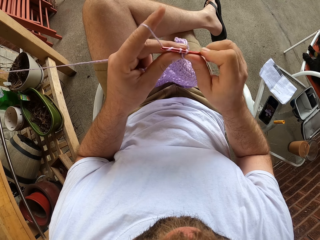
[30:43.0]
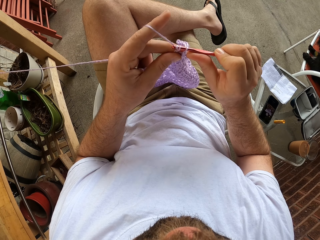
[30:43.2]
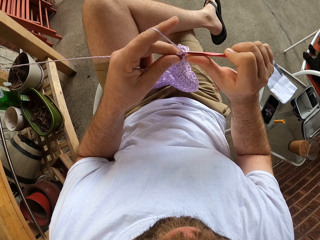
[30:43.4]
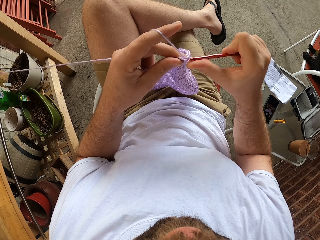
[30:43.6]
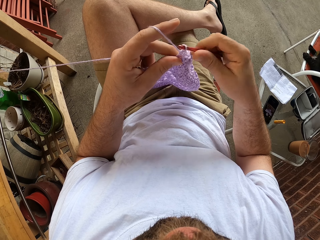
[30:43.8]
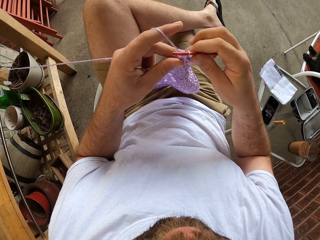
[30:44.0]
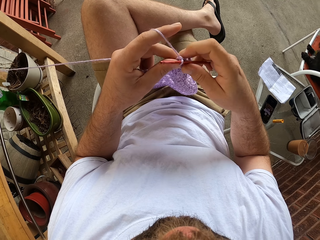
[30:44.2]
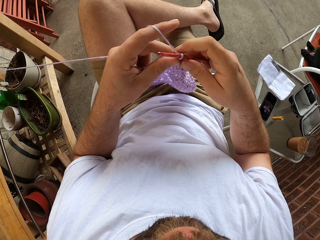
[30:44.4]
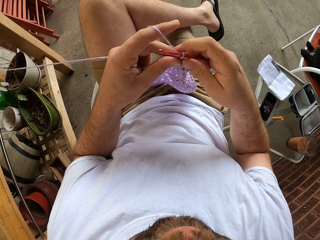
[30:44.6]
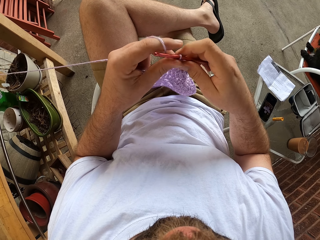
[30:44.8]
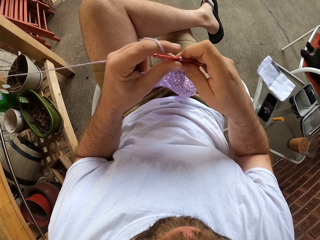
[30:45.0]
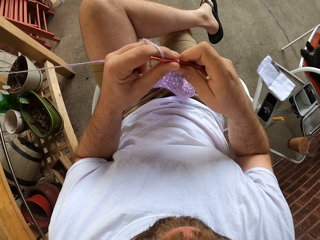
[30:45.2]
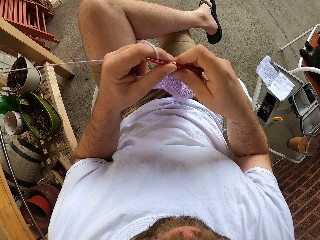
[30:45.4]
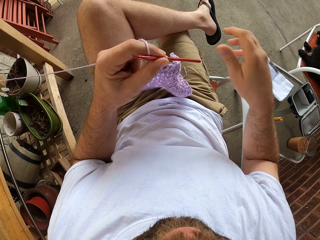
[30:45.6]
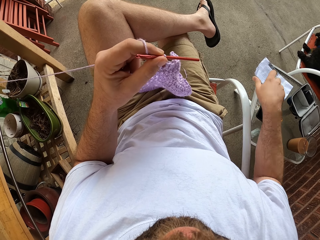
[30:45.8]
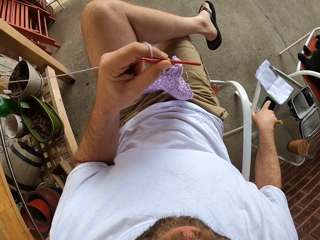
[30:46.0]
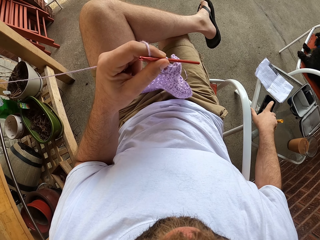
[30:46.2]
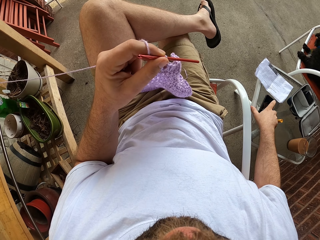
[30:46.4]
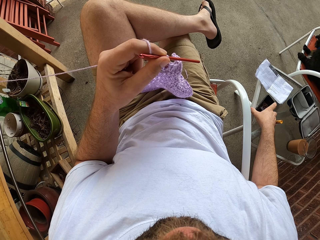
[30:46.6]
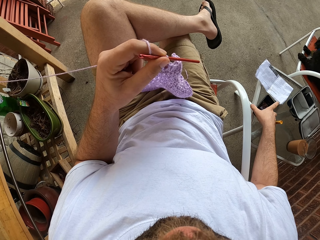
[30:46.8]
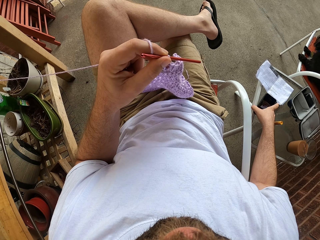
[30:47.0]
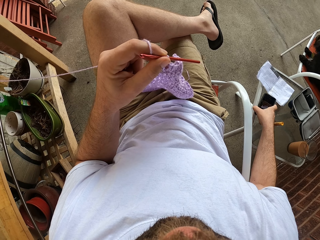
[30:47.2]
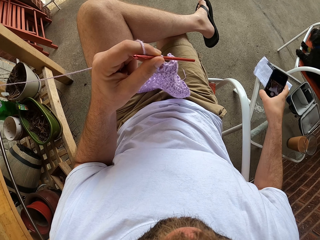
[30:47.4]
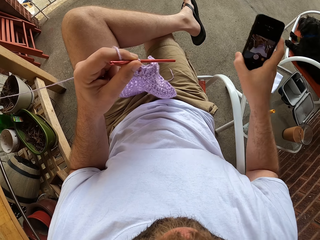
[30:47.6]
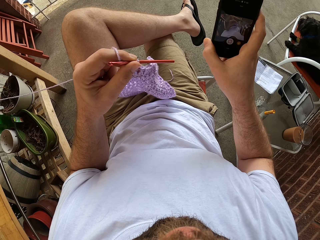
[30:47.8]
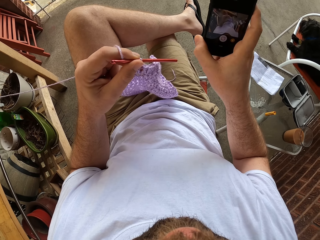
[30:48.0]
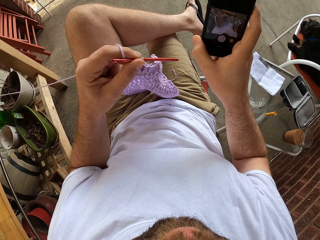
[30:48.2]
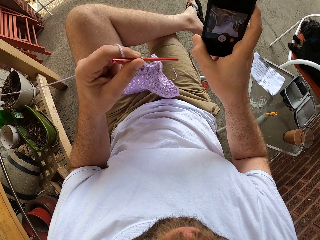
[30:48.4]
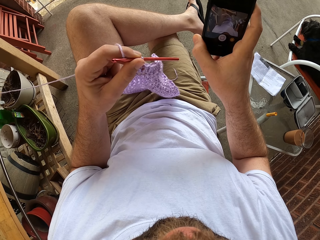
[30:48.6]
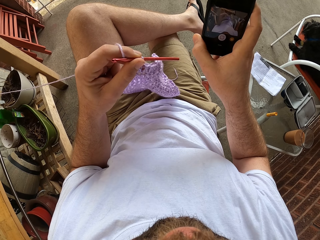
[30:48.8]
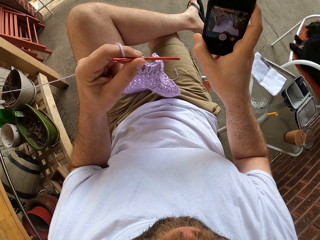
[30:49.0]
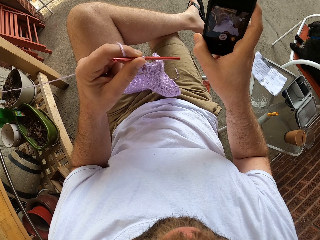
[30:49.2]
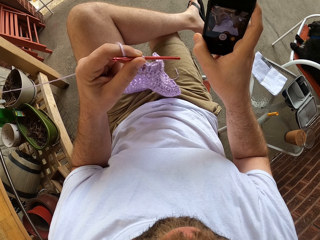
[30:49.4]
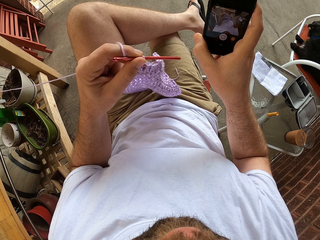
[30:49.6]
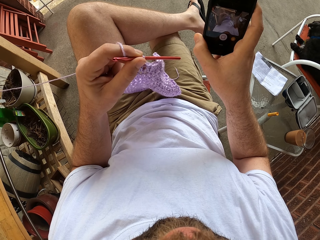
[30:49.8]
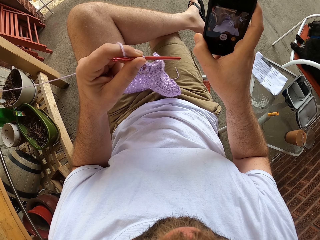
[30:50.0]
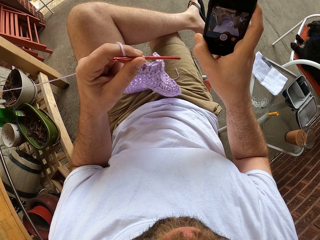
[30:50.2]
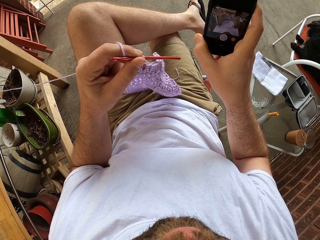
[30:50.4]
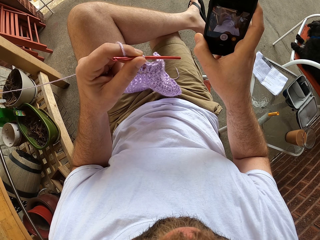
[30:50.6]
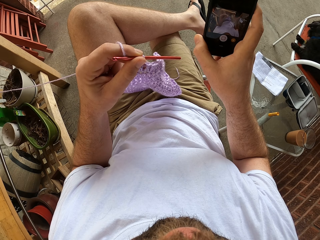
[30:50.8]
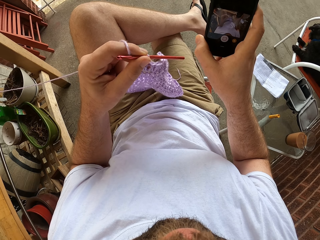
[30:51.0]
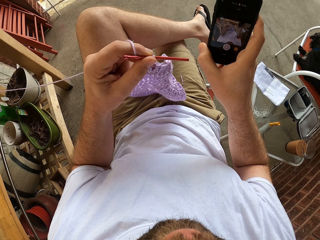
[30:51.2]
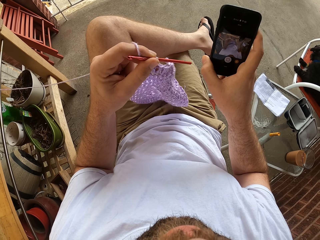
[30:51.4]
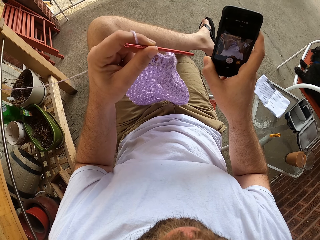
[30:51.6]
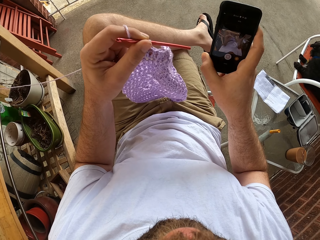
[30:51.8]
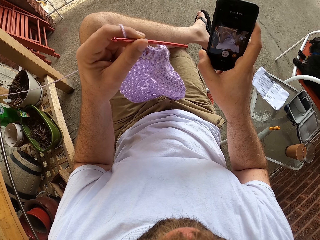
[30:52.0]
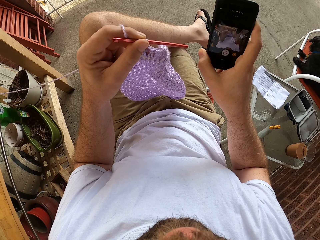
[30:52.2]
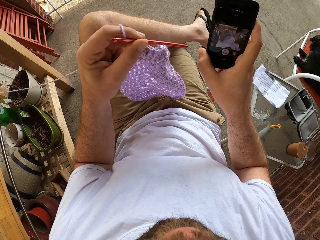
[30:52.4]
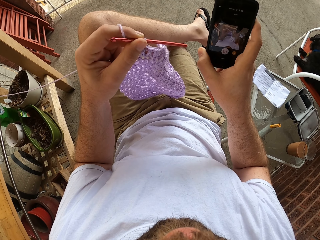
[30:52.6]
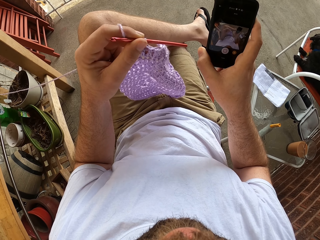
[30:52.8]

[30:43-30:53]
The camera wearer holds the crochet hook with his left hand. He picks up a phone from a chair with his right hand.

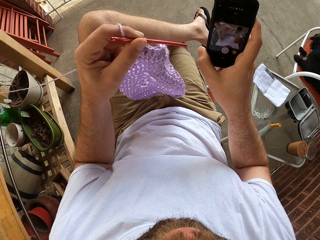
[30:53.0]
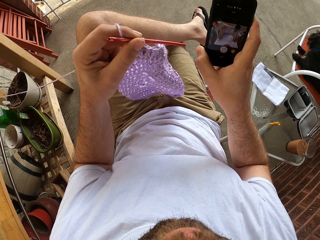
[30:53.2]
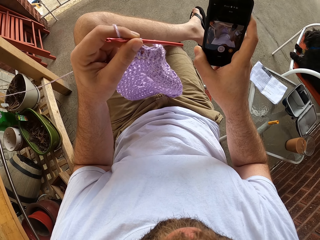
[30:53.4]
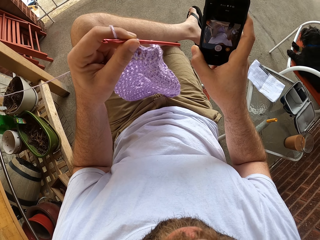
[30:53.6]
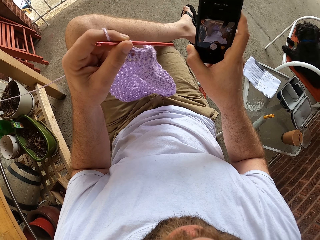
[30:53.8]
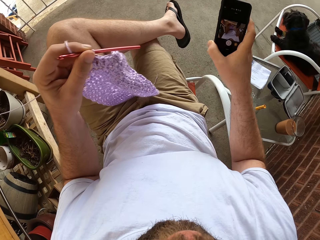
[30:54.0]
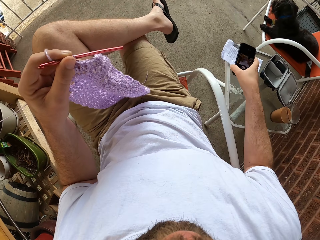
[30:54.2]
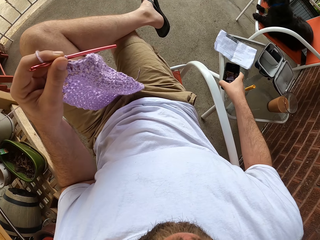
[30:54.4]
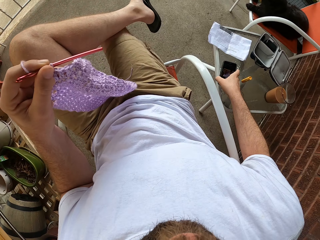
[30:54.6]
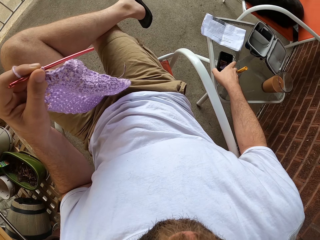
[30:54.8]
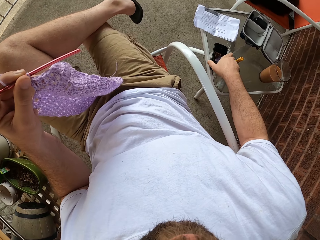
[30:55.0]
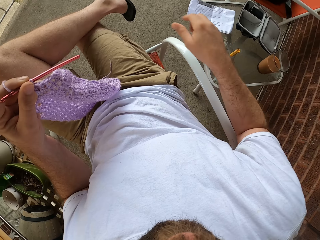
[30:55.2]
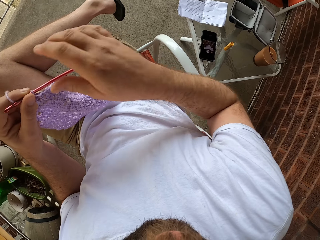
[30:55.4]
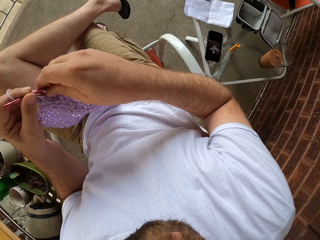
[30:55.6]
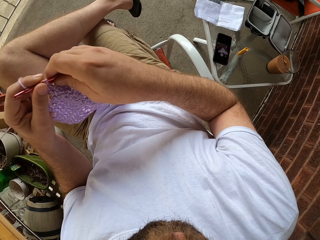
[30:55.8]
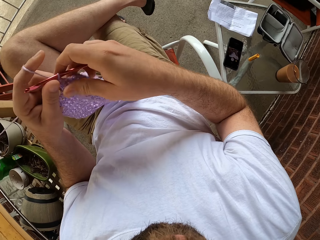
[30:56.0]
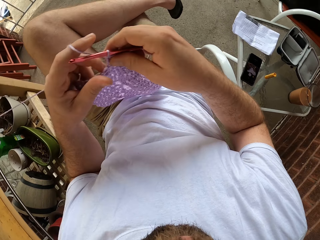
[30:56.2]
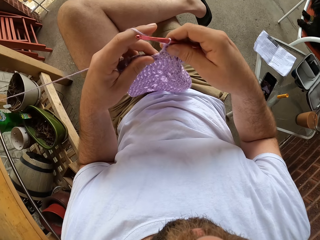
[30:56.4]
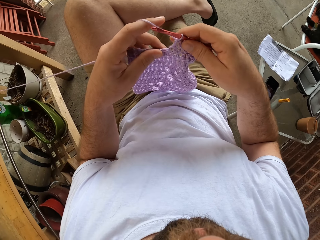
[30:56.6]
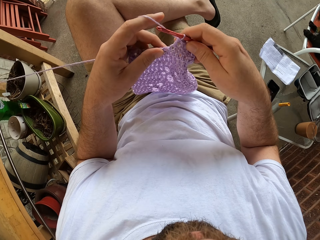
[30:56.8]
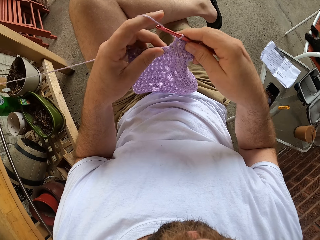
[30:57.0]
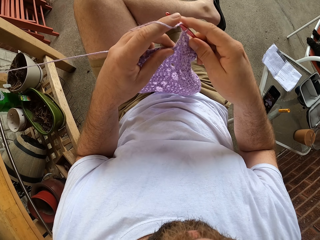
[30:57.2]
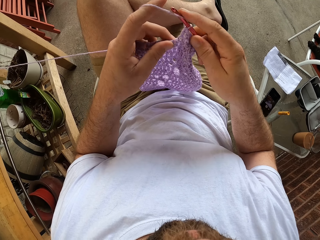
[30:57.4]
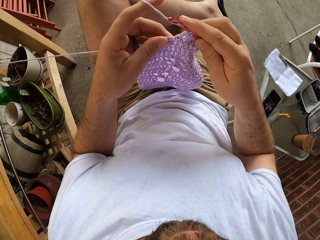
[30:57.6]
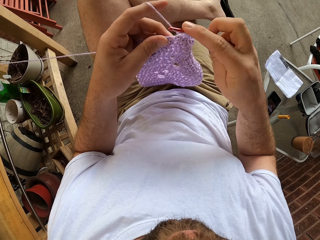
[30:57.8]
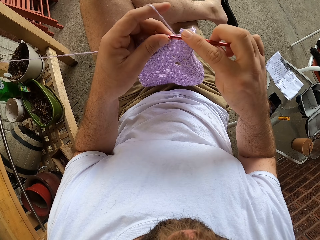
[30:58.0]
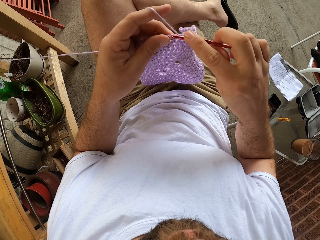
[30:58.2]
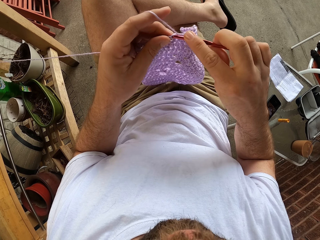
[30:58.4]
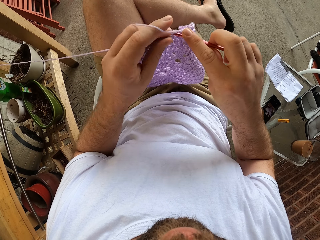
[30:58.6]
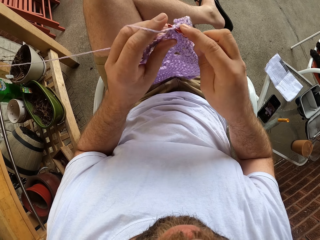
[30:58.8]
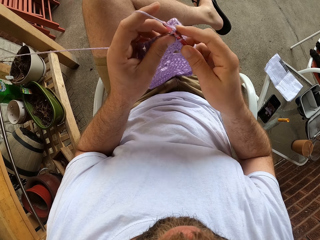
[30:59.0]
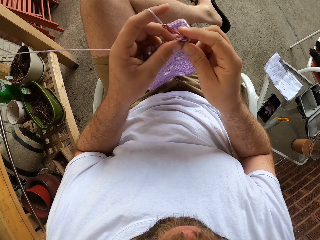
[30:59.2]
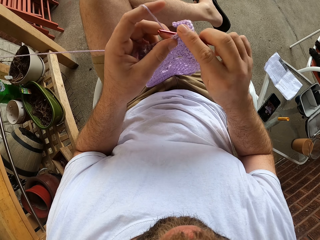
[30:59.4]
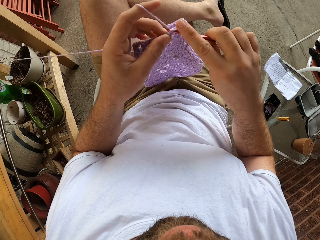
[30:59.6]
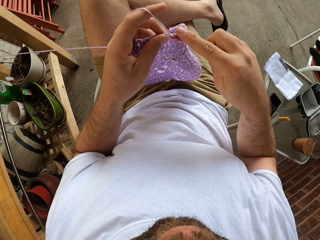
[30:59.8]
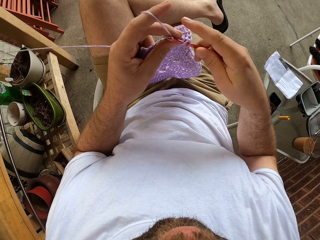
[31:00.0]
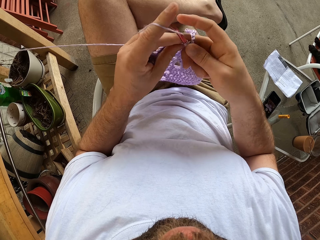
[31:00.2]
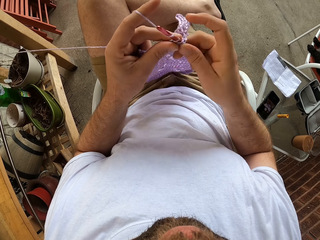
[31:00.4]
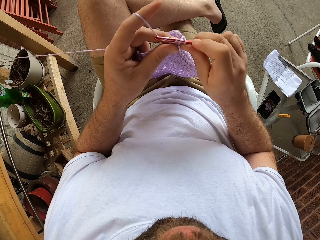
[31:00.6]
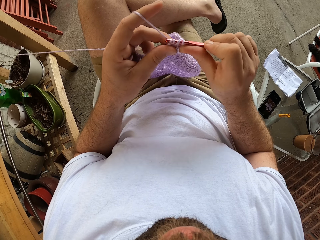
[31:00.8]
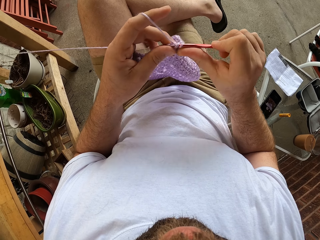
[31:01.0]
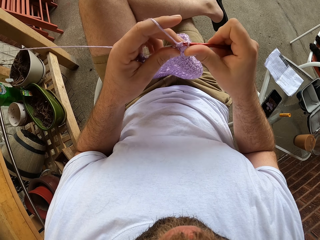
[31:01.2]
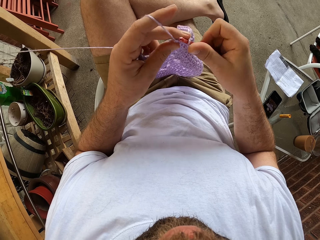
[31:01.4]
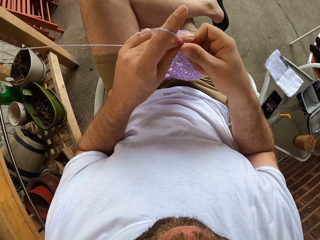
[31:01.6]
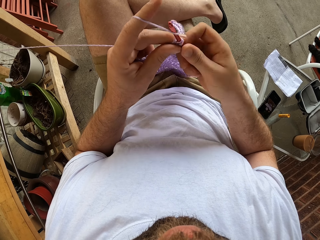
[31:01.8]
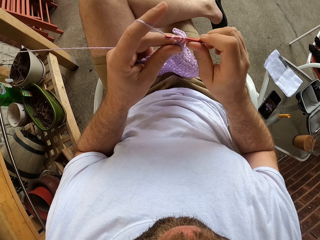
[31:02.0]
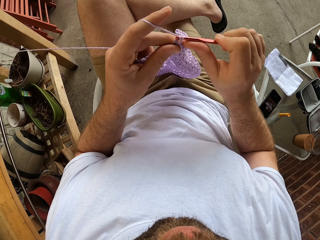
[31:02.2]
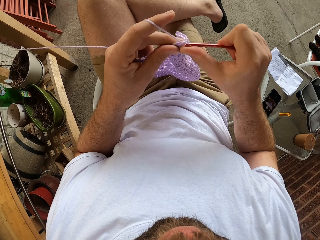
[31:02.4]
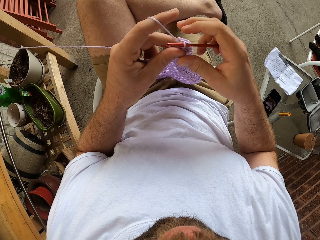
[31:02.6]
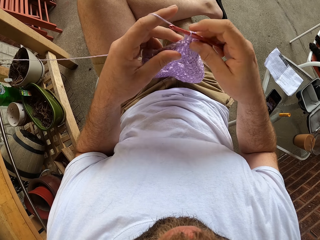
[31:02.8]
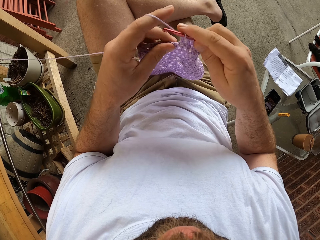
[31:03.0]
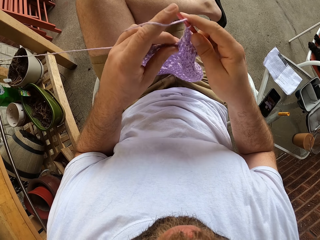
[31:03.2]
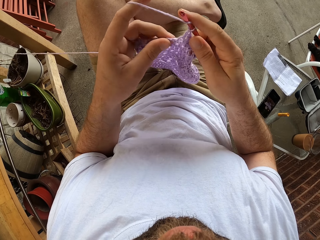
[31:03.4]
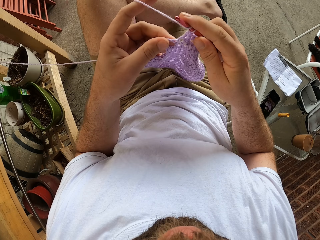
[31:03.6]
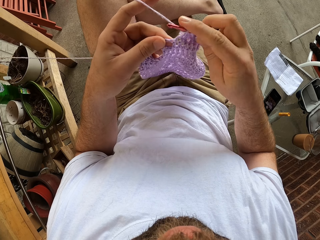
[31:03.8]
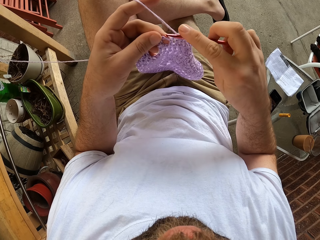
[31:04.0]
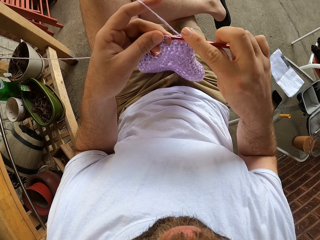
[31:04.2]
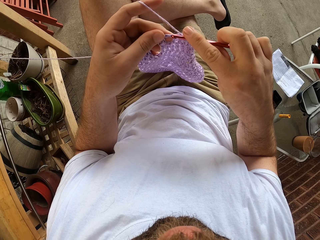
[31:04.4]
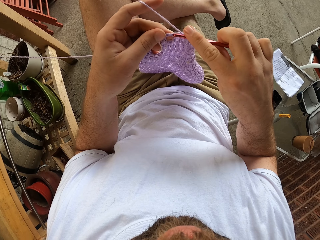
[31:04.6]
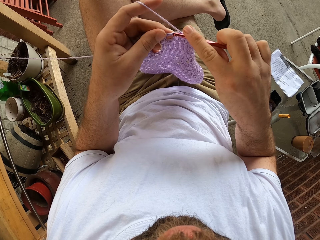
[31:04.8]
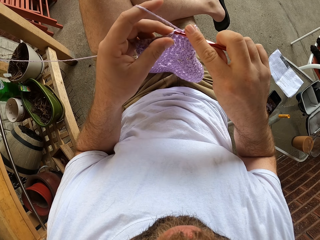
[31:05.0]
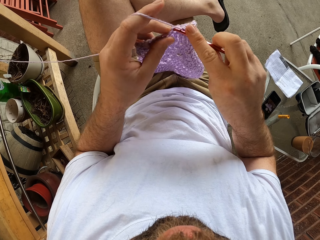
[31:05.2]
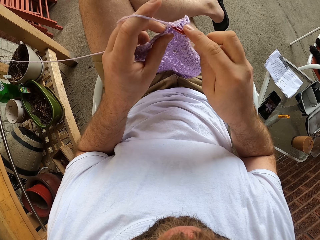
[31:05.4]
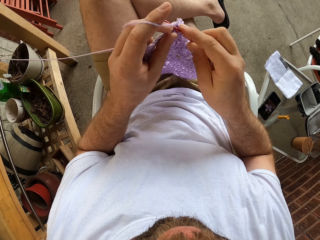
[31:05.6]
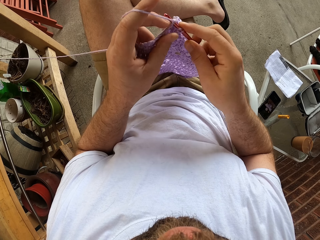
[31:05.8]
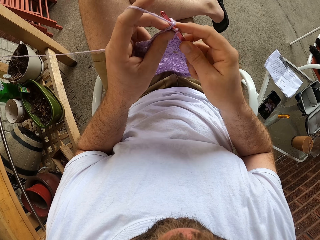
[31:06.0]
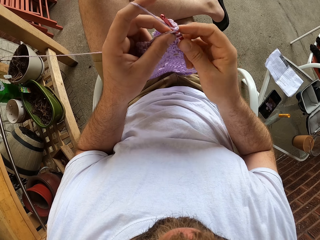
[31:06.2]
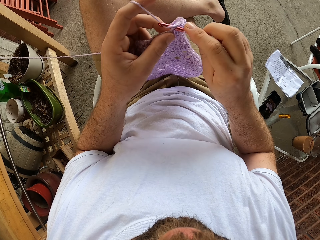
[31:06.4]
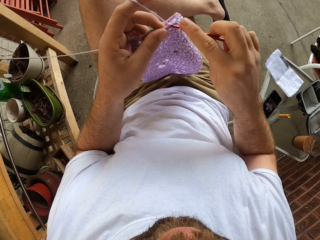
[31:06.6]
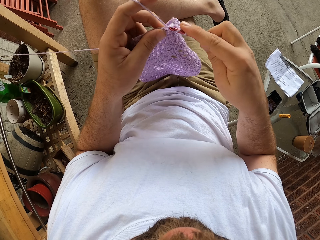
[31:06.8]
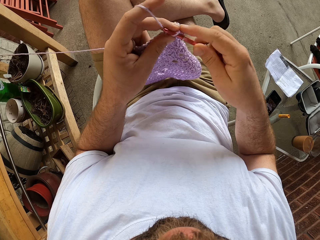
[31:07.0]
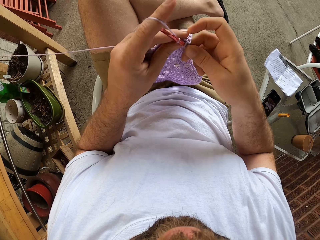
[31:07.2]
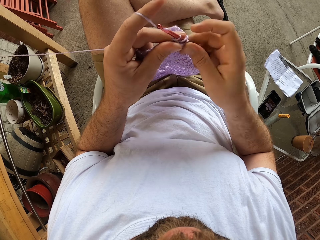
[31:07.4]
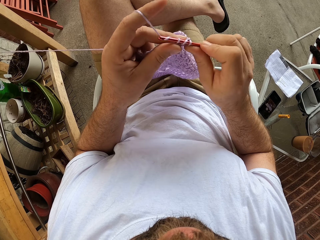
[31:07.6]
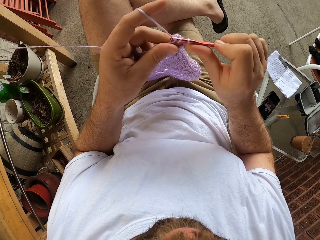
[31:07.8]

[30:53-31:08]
The camera wearer drops the phone on the chair. He holds the crochet hook with his right hand. He knits with yarn and the crochet hook. He sews a piece of yarn using the crochet.
